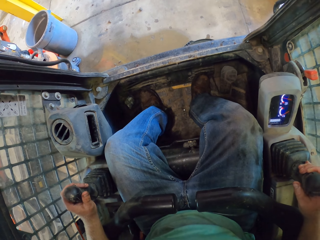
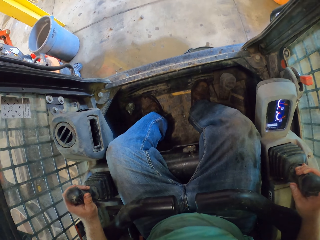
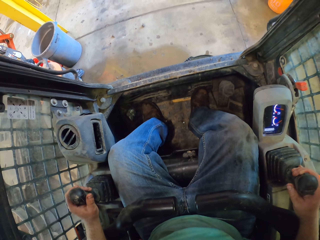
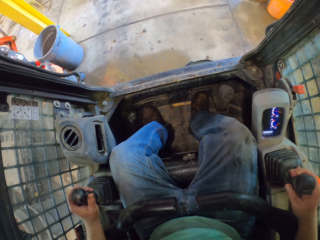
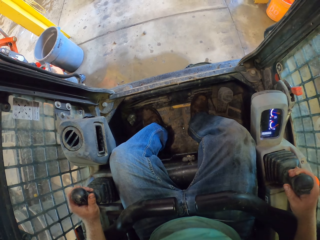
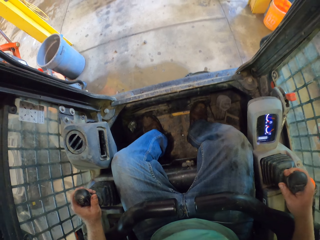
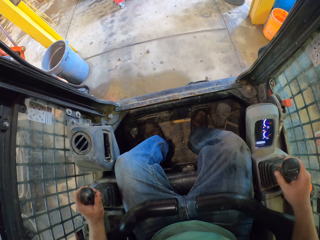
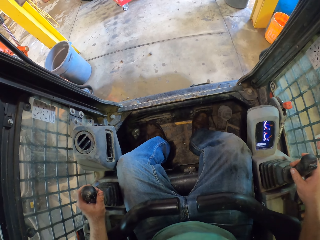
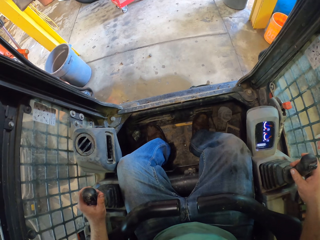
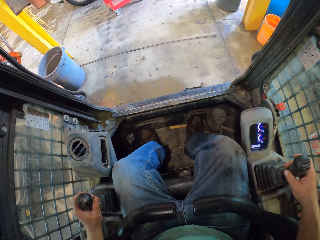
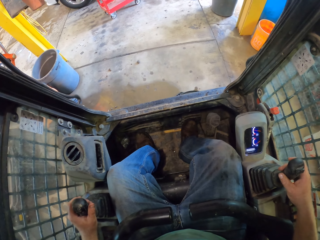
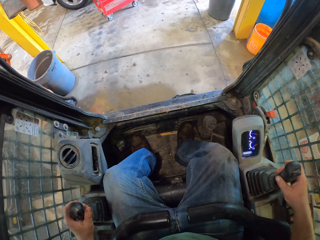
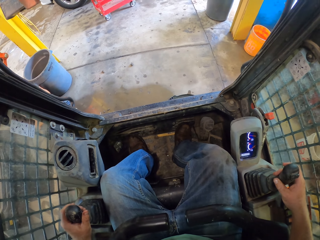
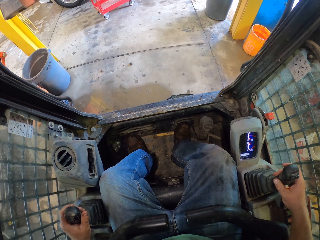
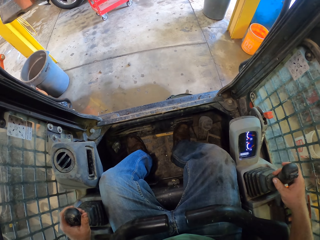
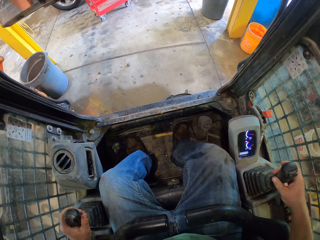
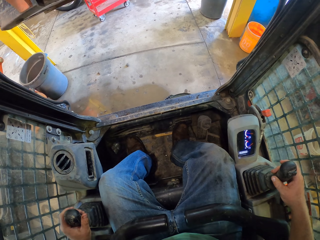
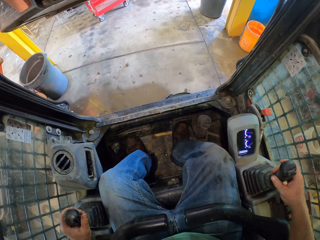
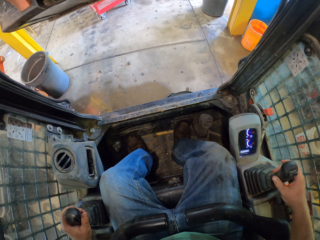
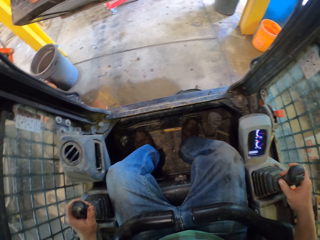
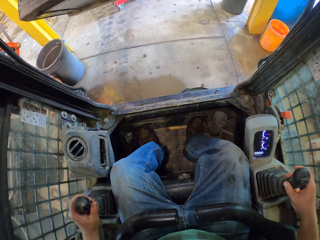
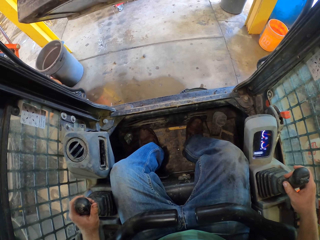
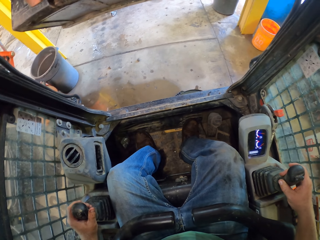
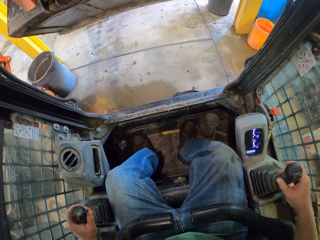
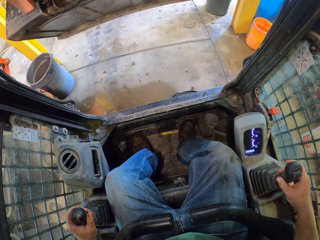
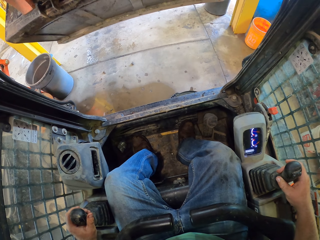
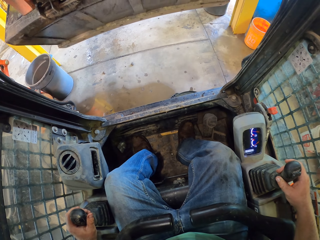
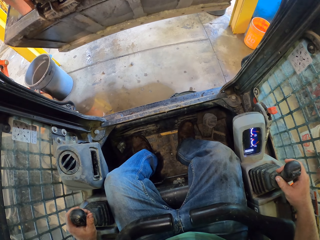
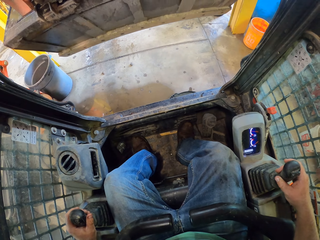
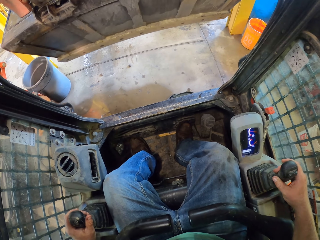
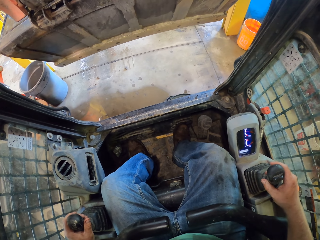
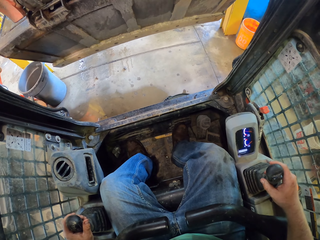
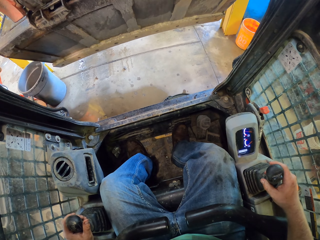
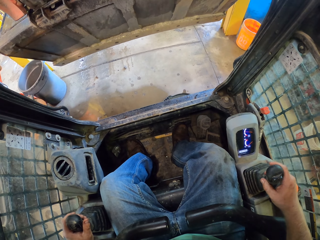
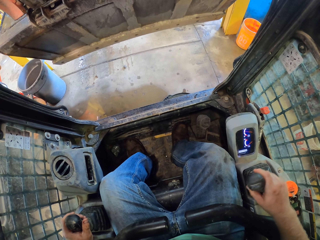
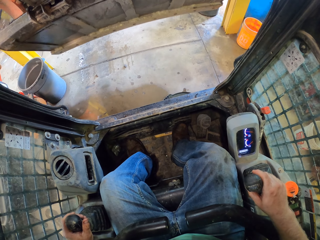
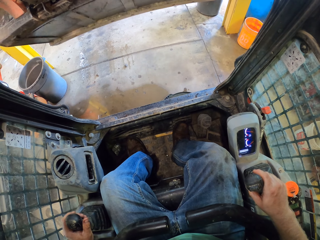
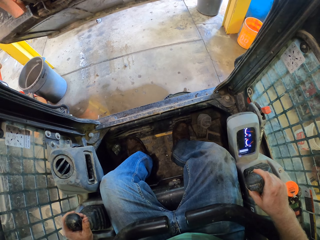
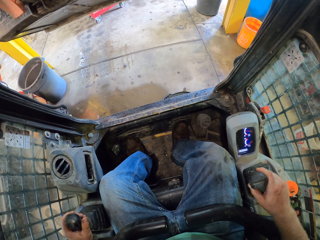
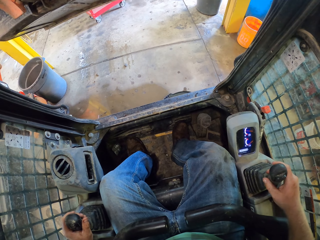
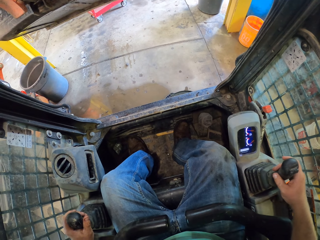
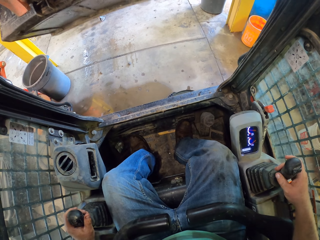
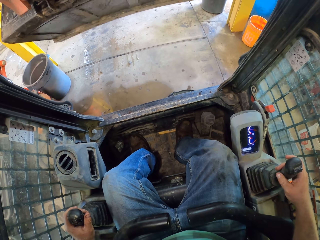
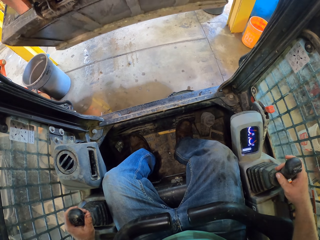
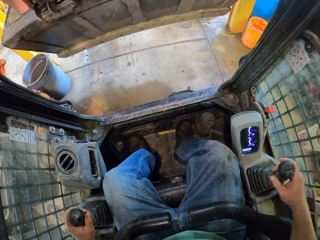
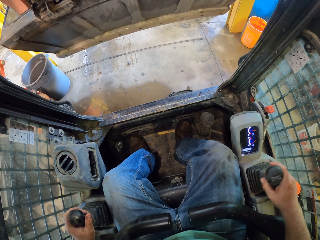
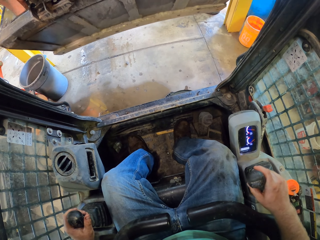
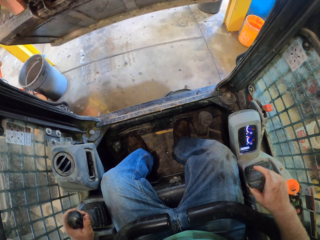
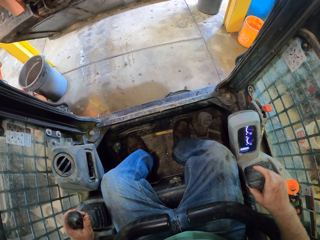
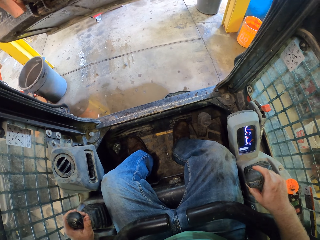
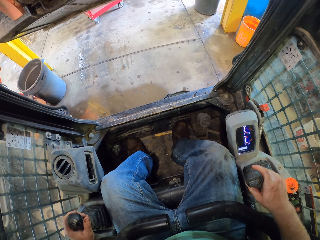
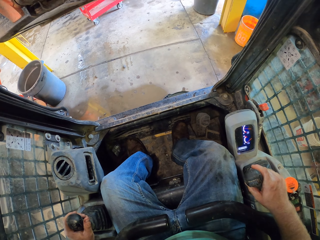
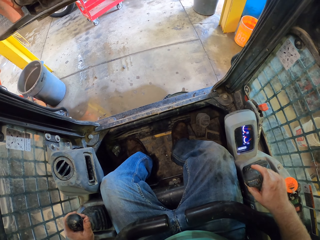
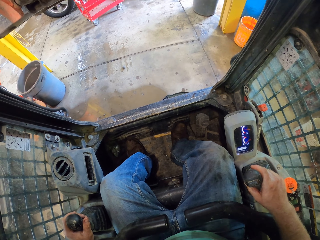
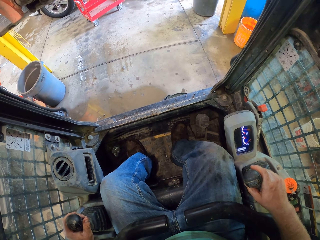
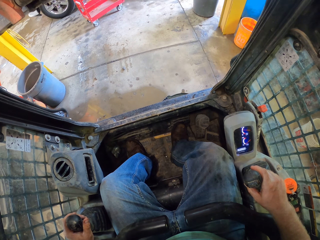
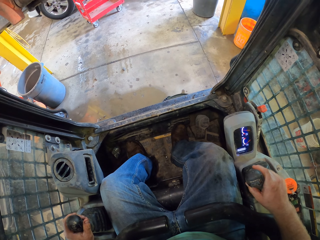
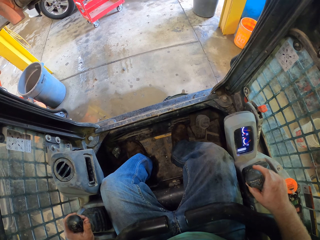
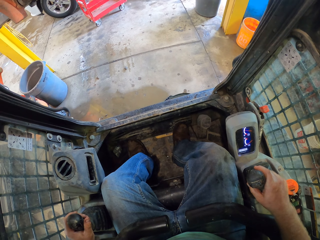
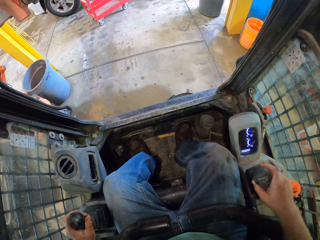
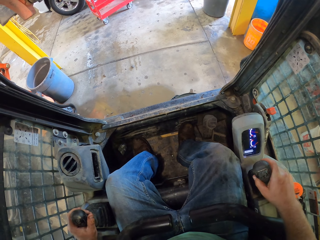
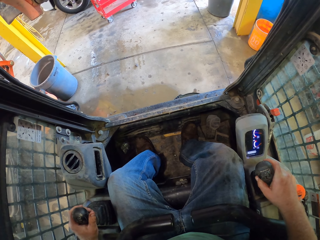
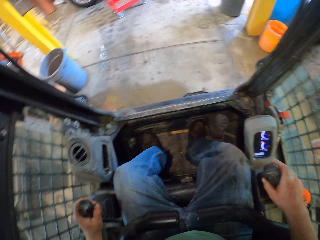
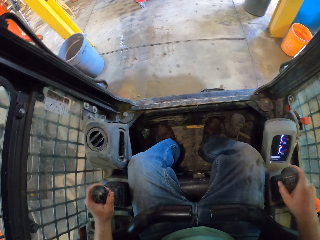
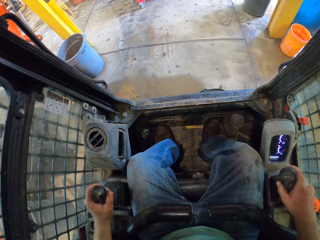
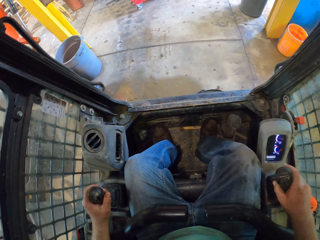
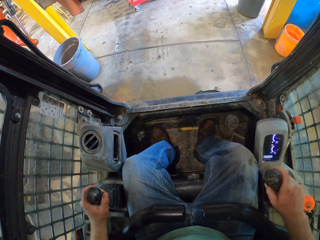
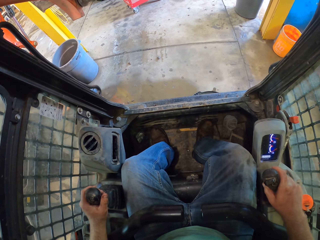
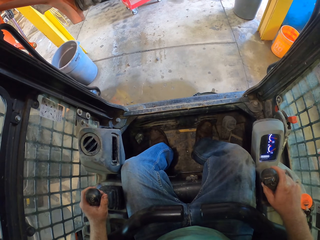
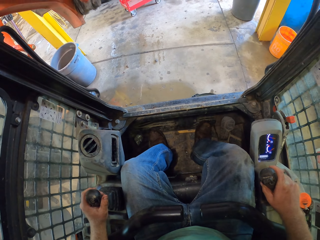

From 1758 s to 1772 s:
The camera wearer operates the shovel machine. They operate the shovel machine again.

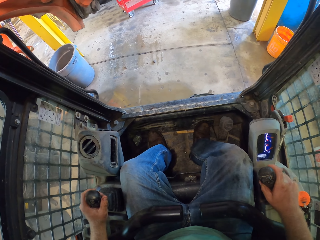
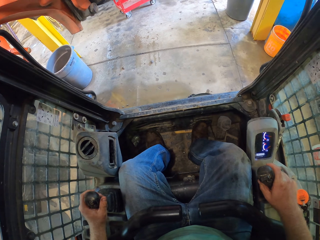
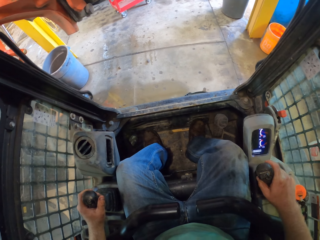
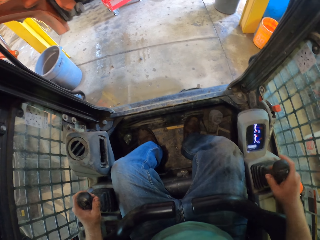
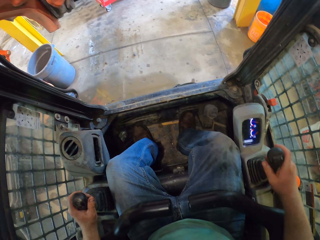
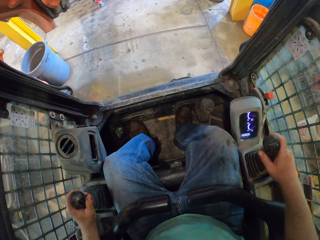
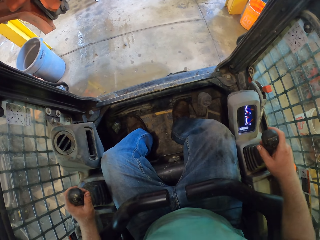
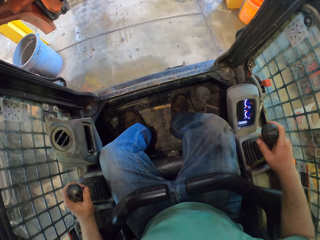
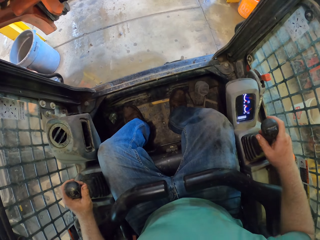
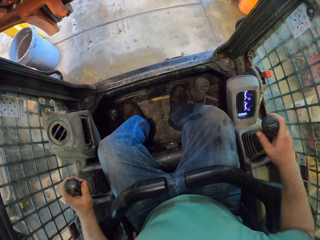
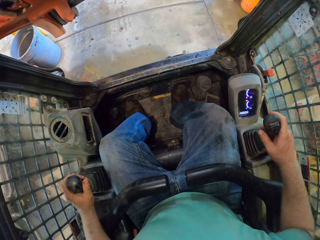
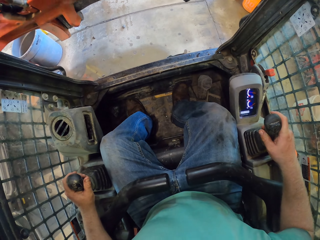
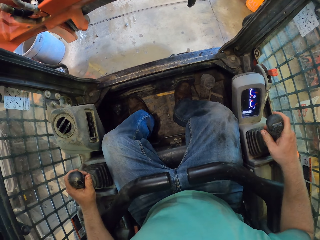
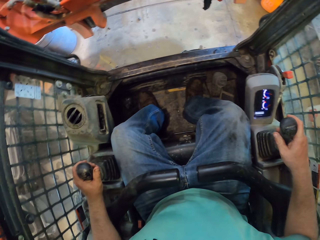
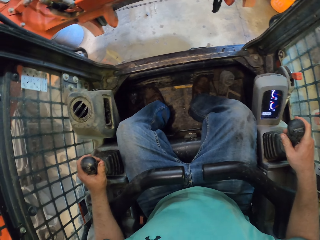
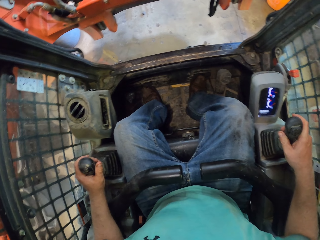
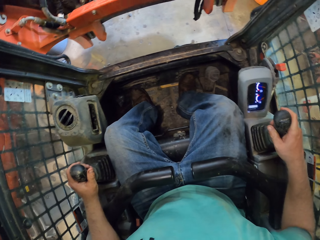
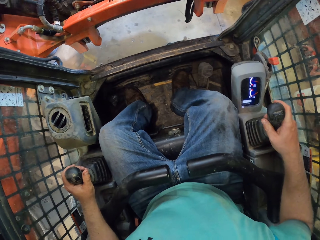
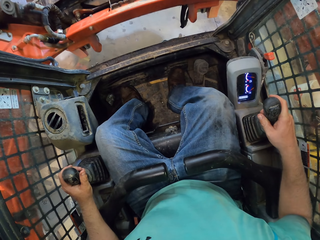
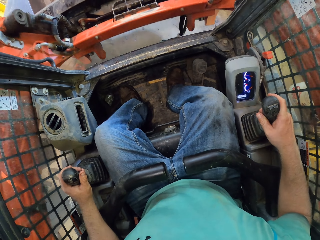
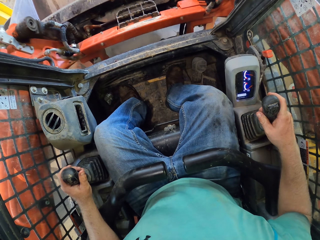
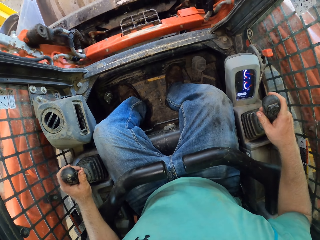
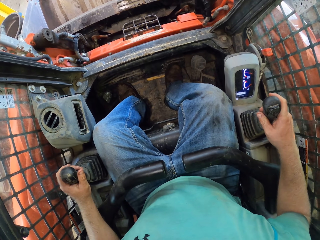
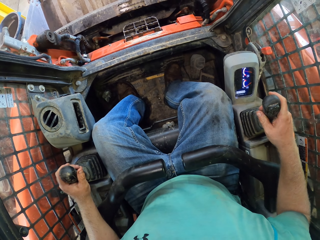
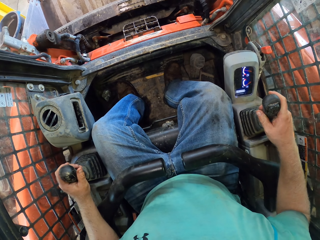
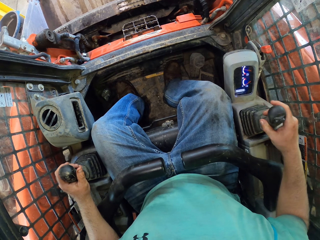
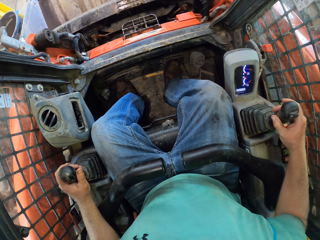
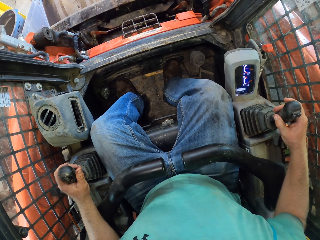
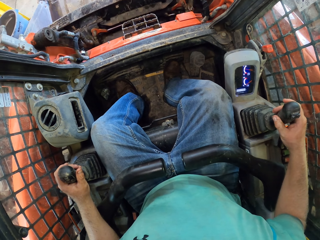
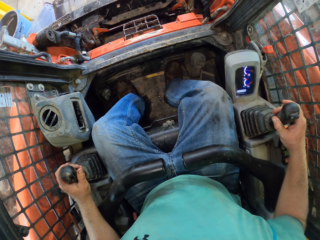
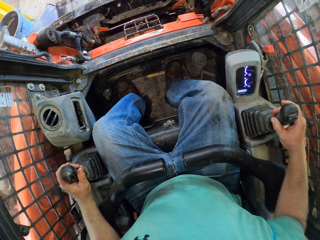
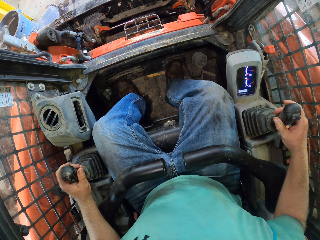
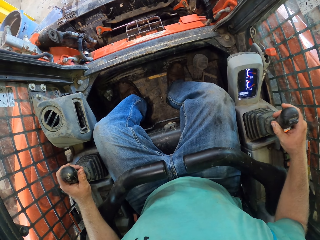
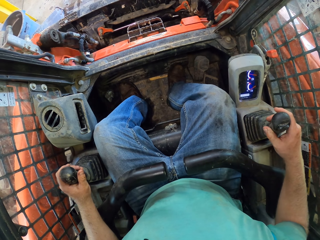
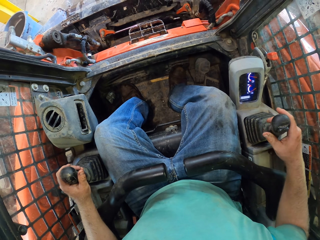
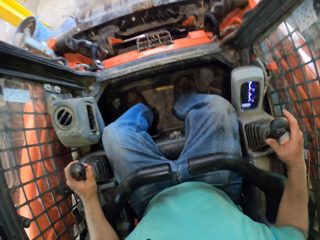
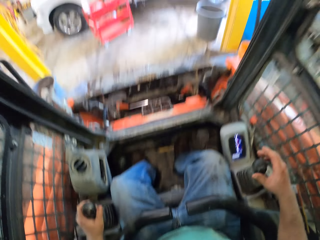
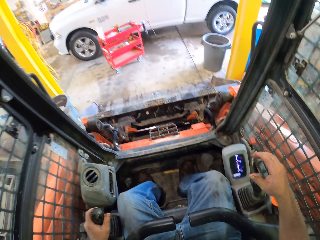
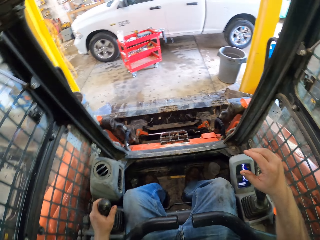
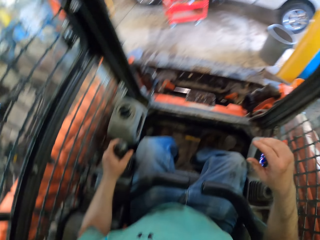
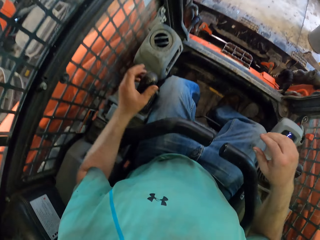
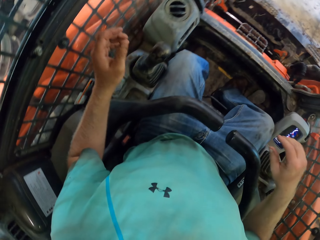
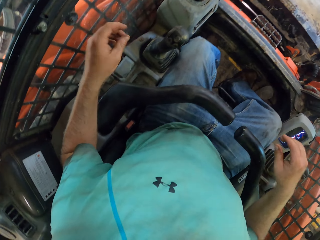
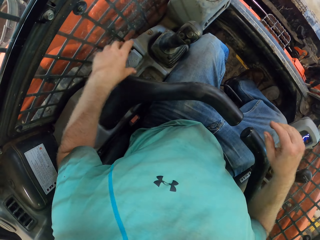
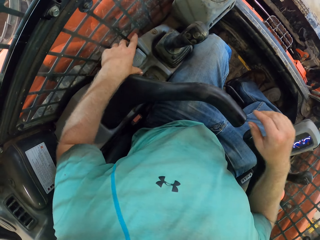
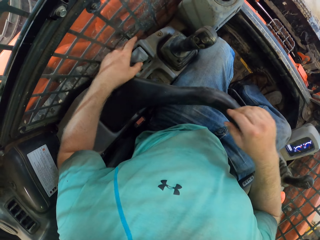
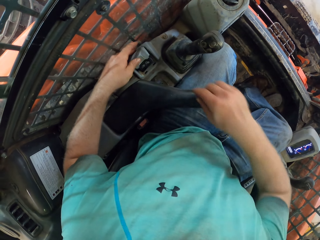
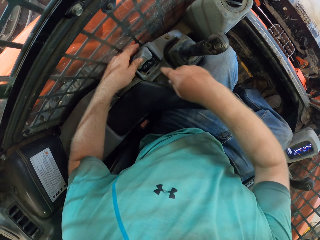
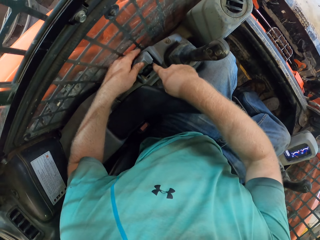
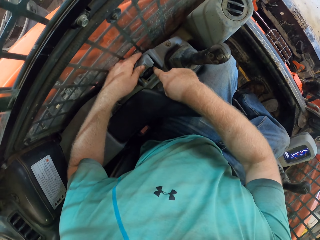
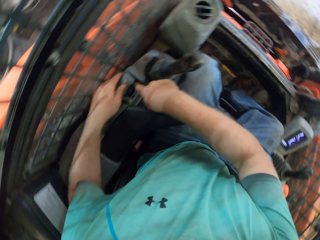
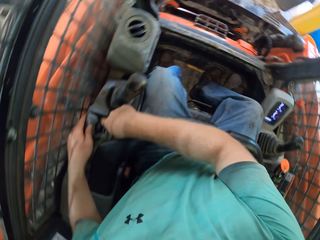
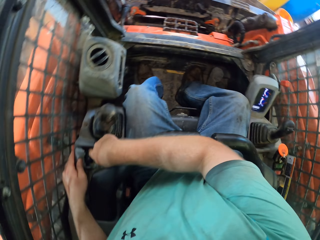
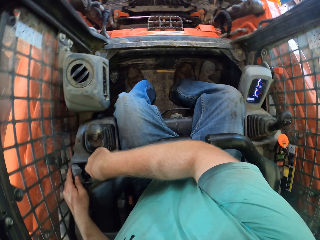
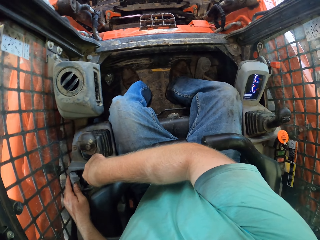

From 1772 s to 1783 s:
The camera wearer operates the shovel machine. He opens a pocket in the tractor with his left hand. He presses a button in the pocket with his right hand.
